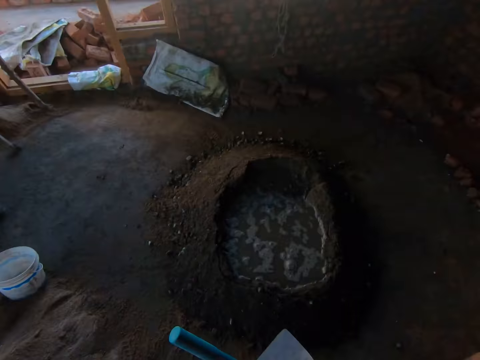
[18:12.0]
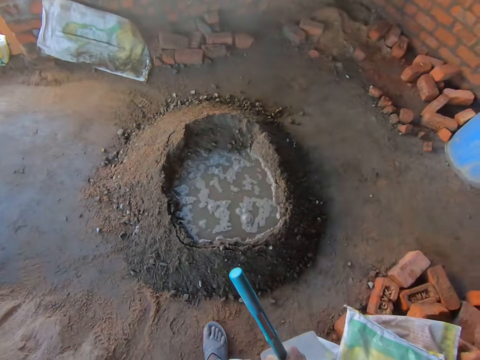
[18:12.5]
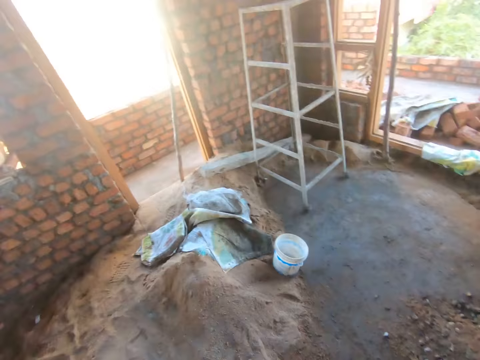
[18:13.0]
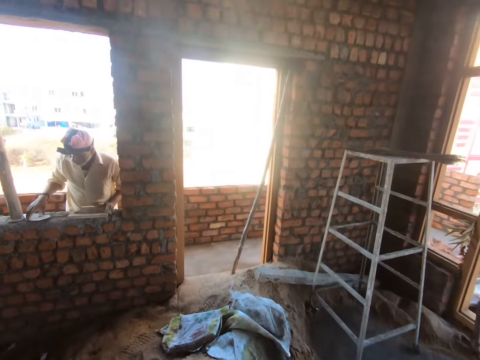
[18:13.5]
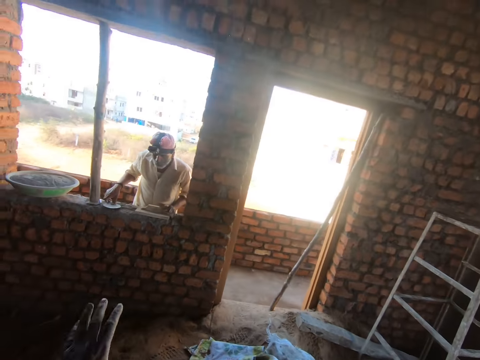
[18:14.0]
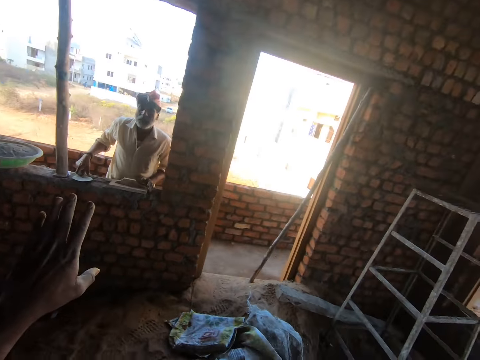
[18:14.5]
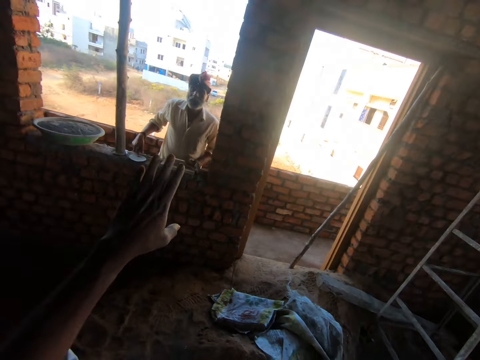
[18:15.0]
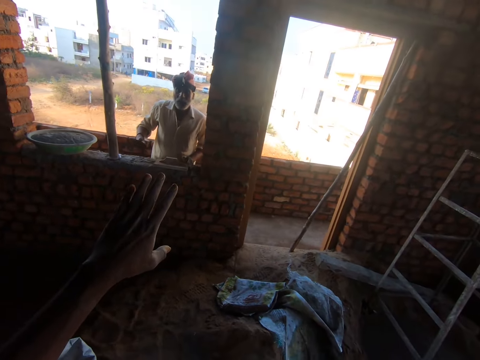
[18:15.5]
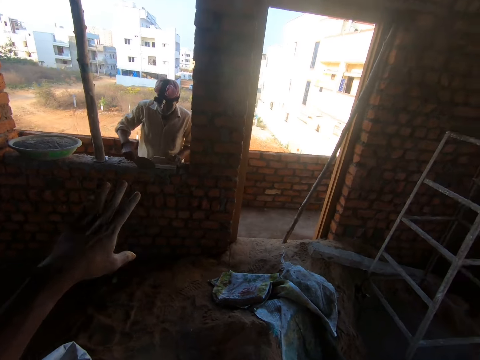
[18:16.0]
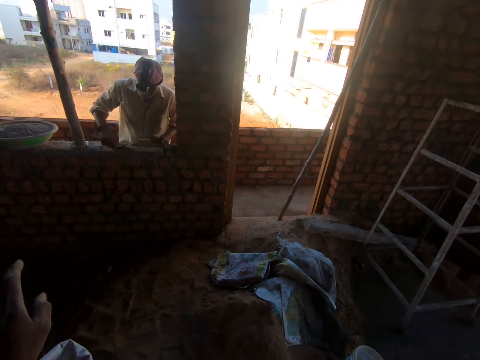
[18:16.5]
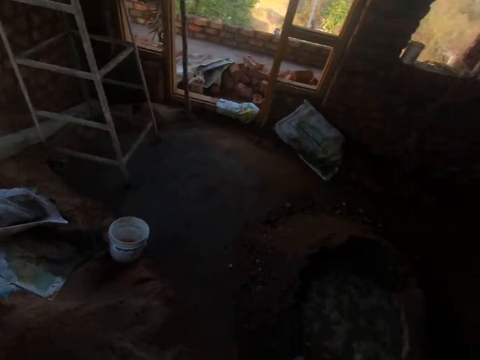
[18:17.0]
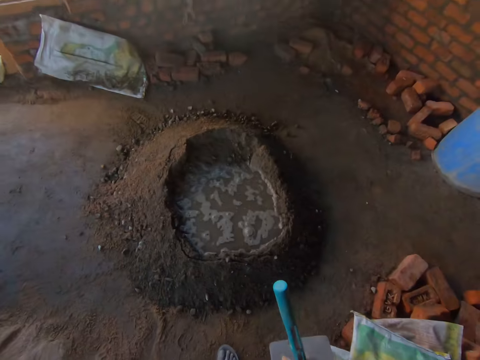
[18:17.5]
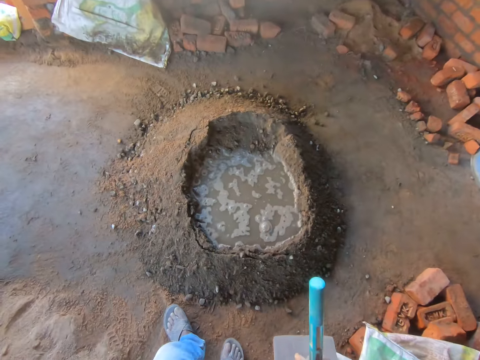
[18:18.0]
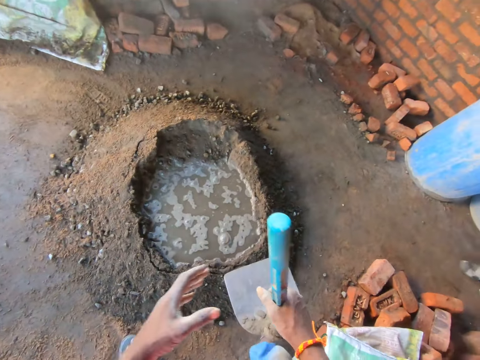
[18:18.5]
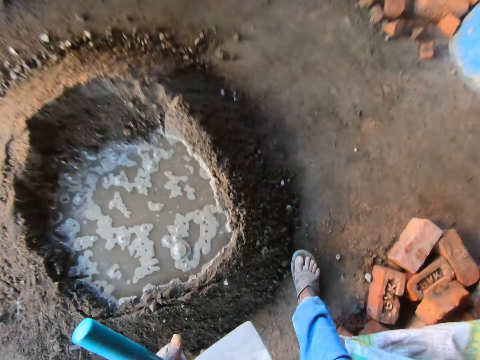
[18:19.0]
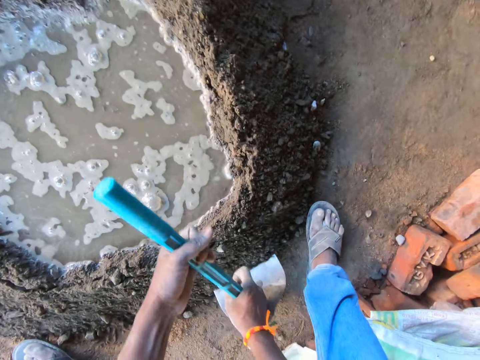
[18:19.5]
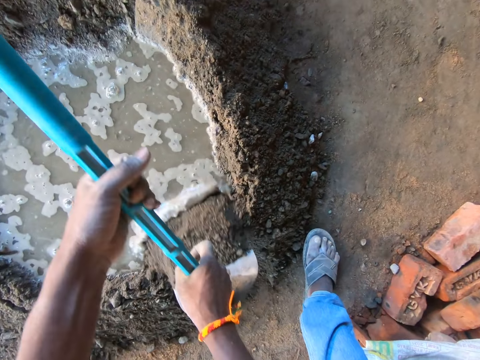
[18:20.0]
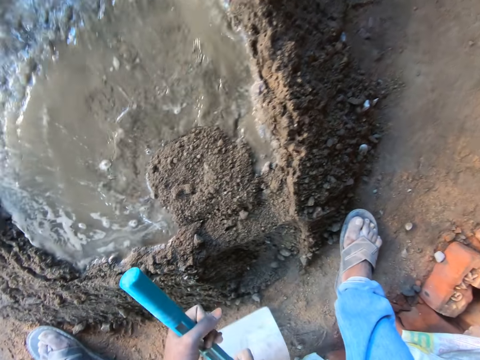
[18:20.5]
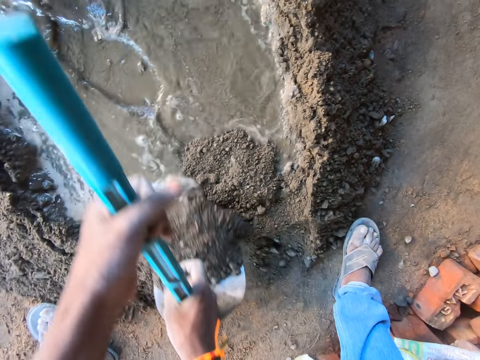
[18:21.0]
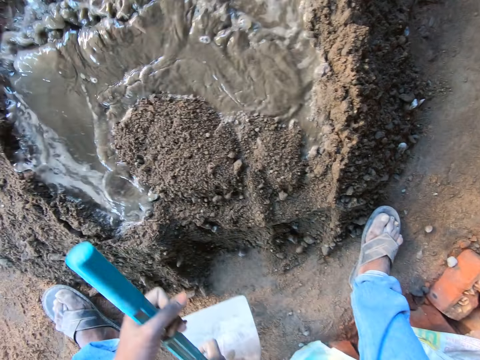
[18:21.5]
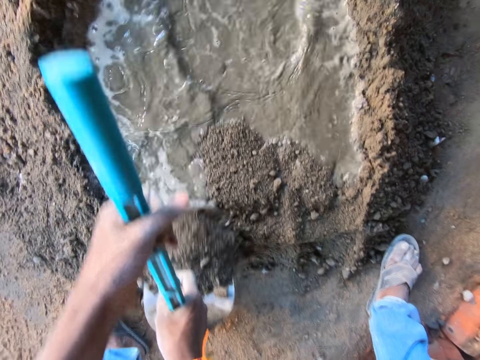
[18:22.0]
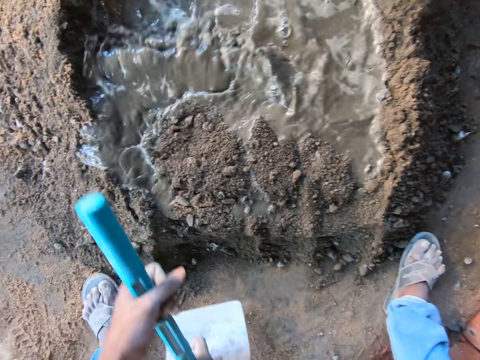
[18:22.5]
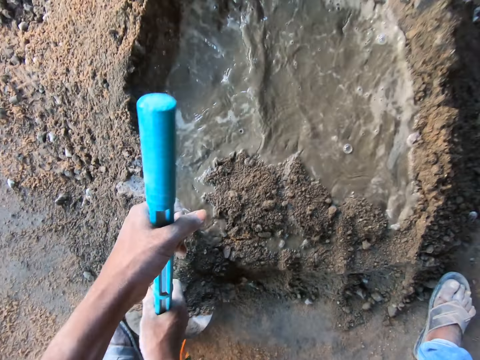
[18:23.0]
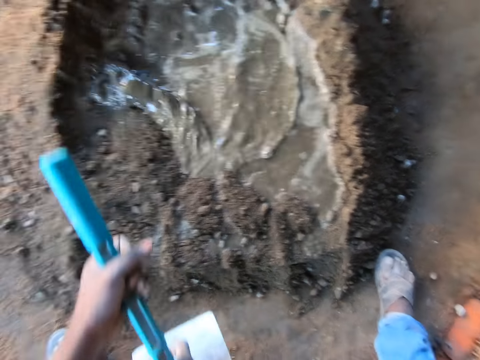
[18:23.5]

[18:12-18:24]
The camera wearer holds the hoe. They mix sand with water.

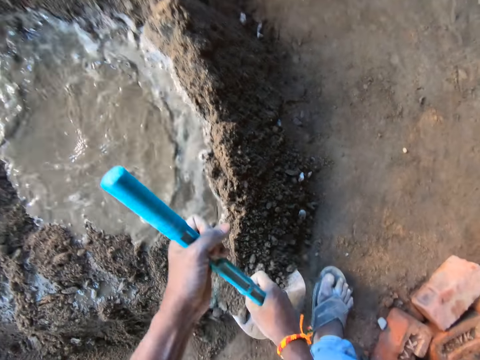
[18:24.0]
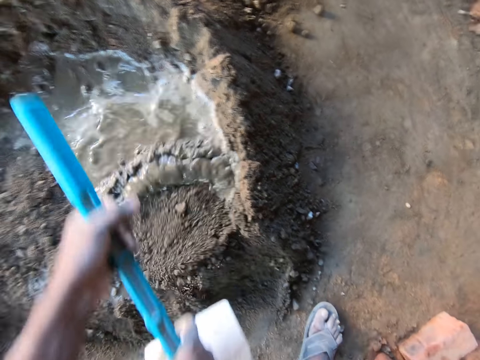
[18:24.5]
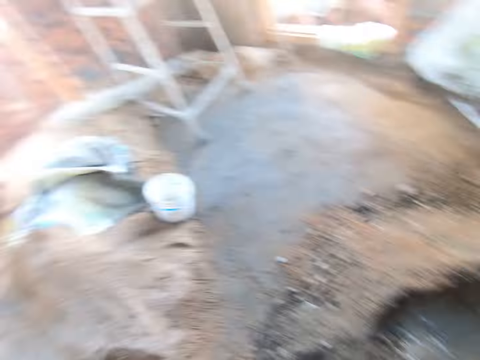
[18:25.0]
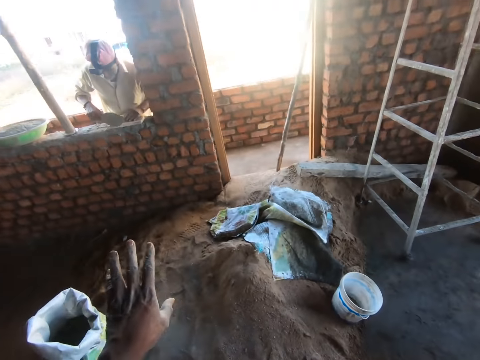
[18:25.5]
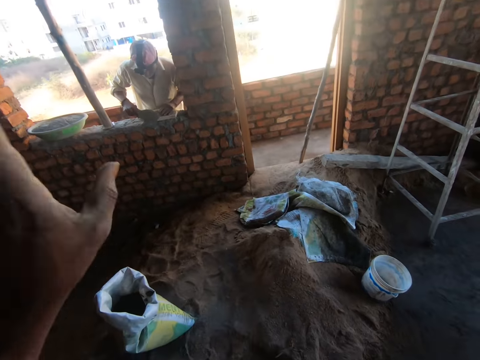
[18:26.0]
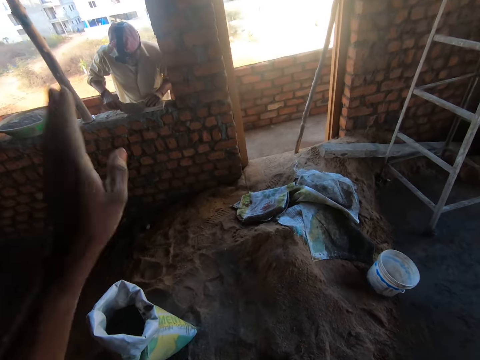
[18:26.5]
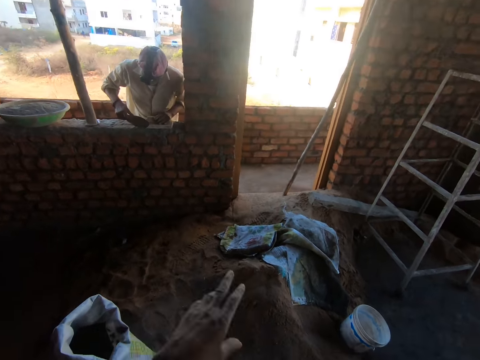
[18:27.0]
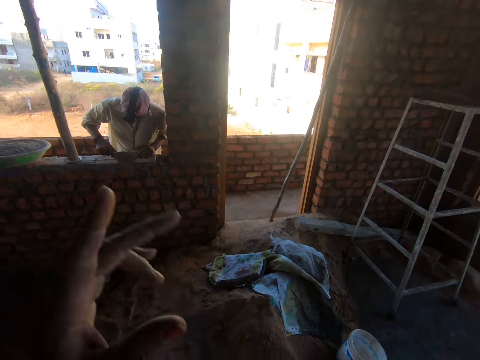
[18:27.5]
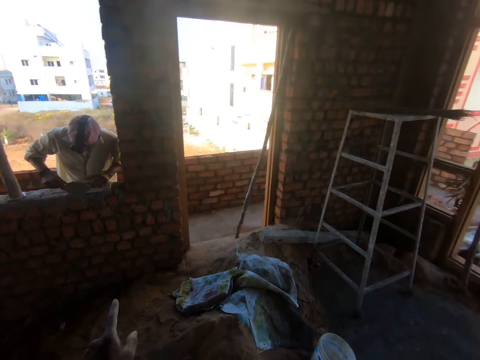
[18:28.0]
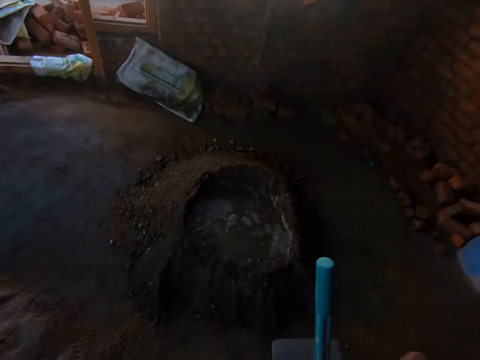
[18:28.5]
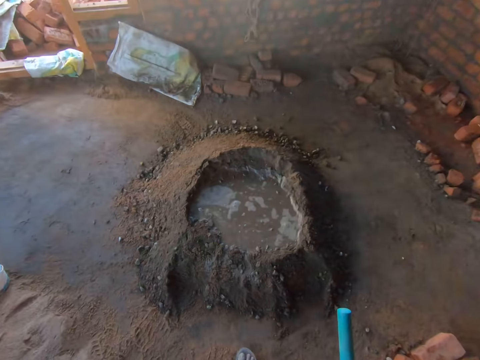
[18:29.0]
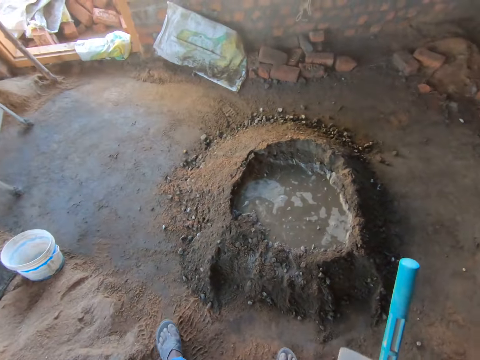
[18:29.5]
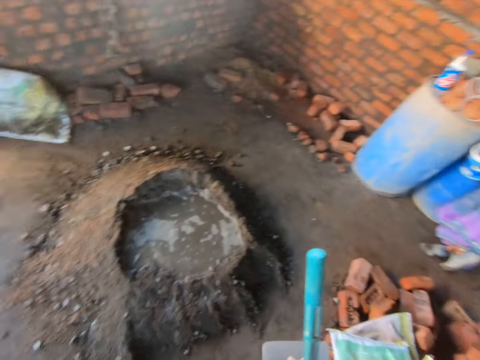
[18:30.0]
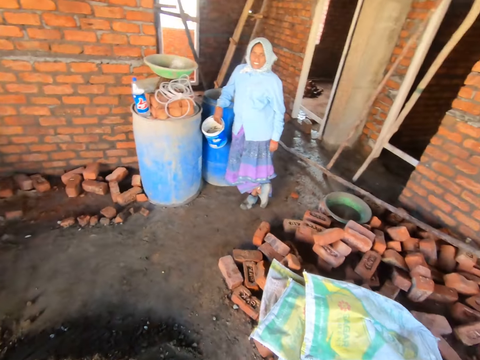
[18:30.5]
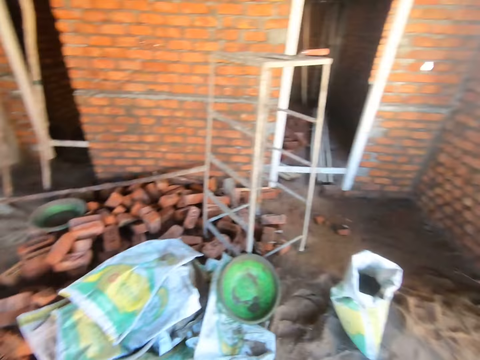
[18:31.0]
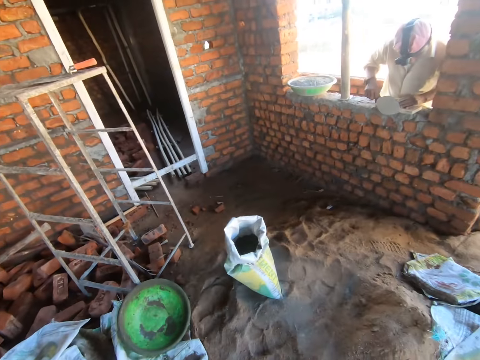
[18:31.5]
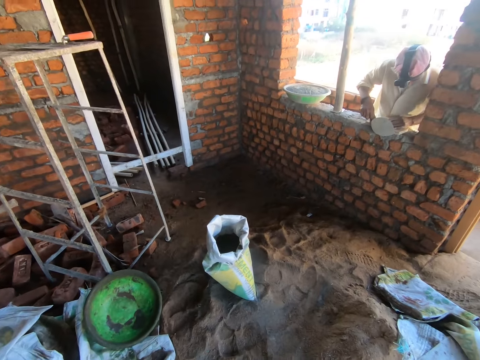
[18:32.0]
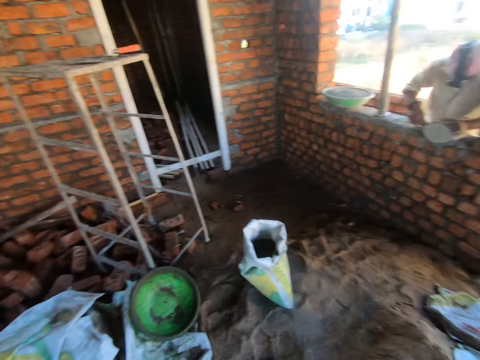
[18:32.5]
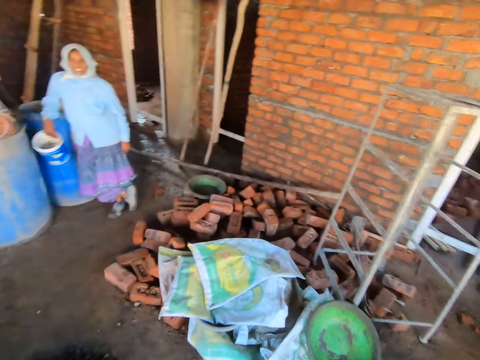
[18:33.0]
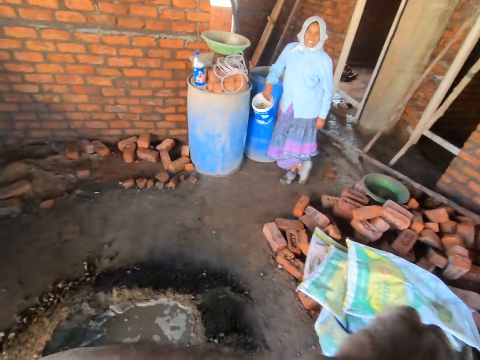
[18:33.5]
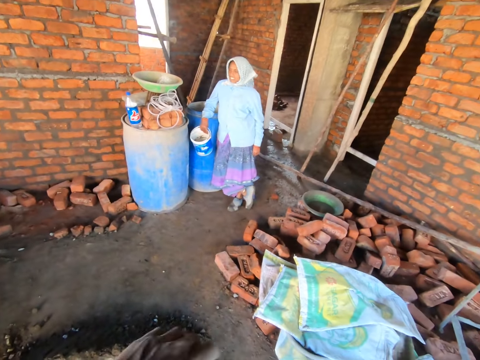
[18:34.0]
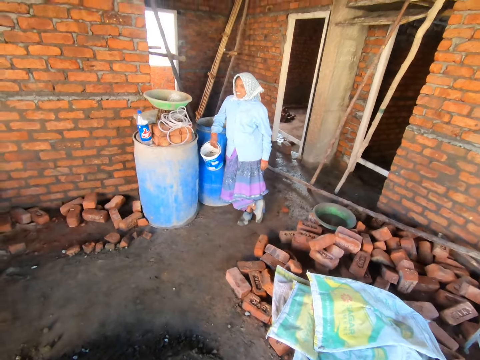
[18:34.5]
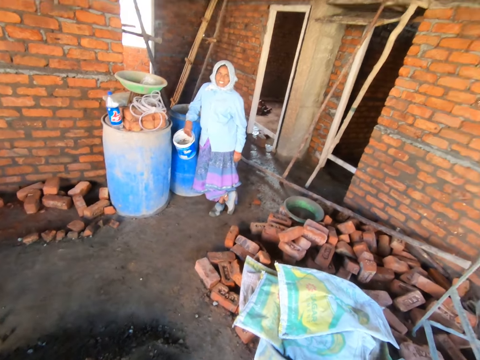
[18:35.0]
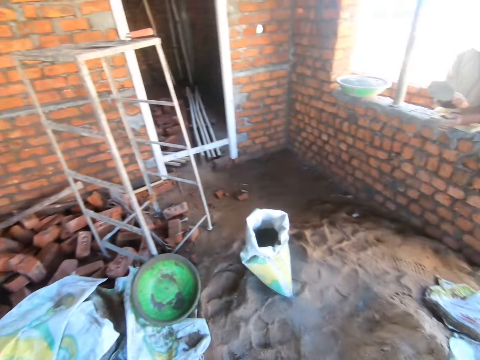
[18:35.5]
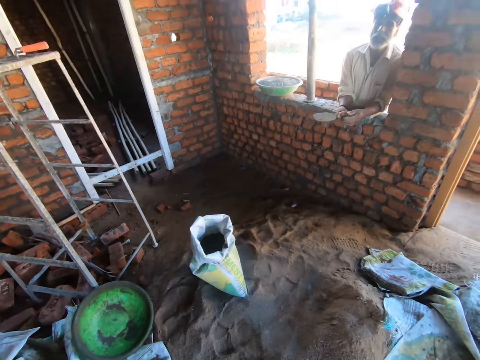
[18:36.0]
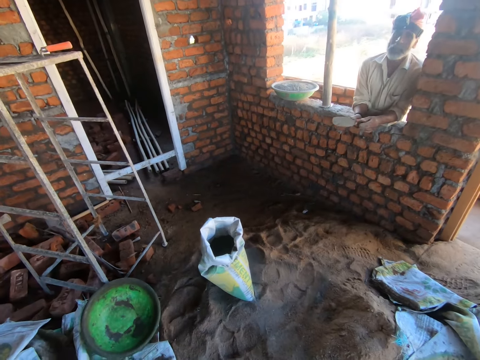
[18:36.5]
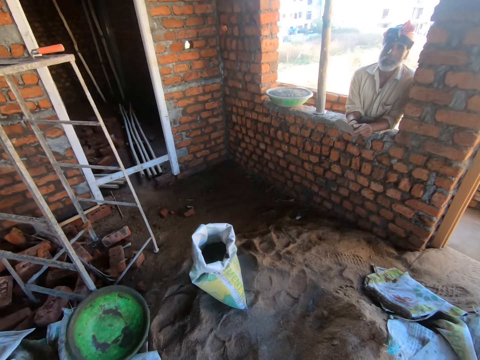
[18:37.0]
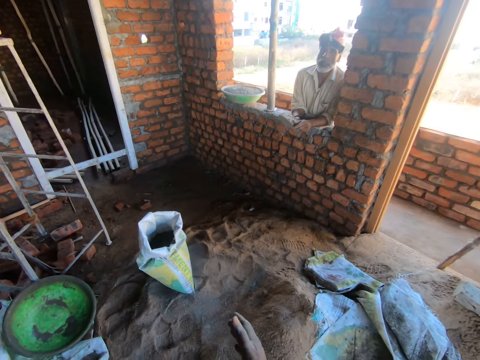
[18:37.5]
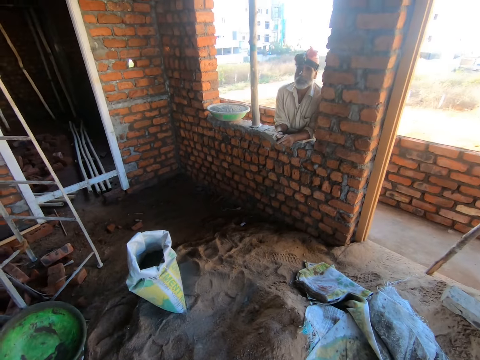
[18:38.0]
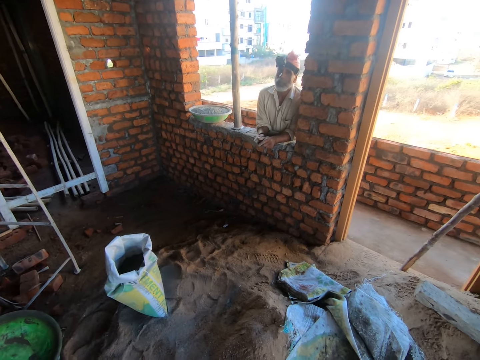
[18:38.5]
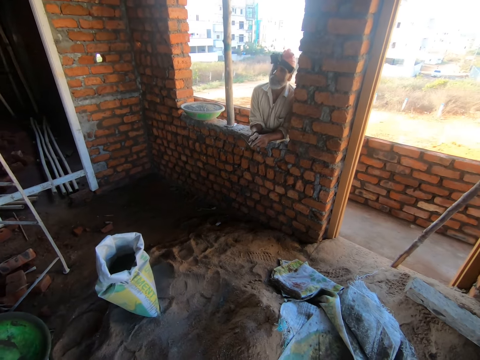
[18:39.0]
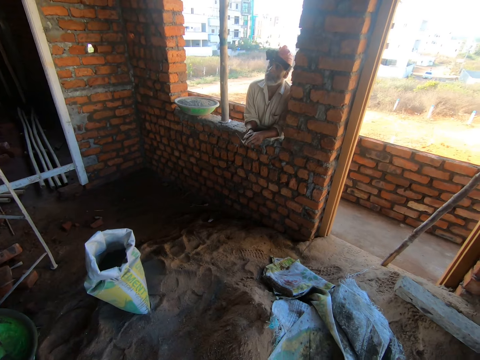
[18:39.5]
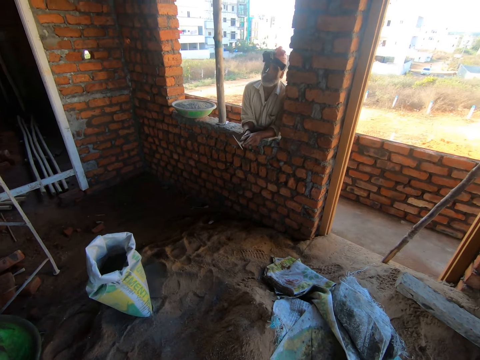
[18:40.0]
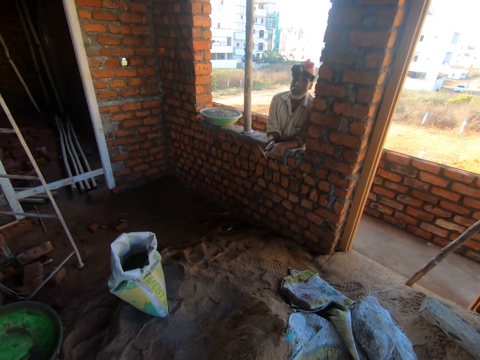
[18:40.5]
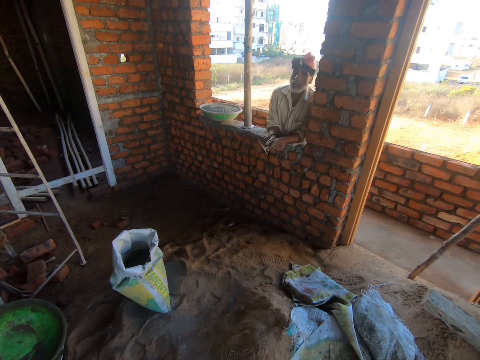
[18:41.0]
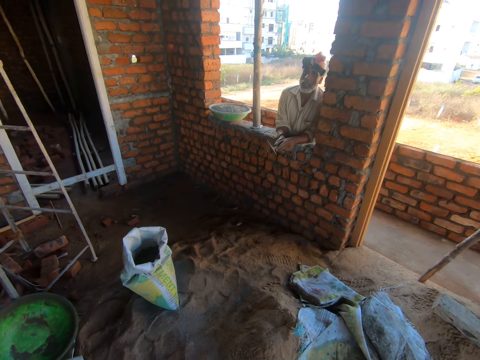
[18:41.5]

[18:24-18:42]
The camera wearer gestures out with his hand. He talks to a man. He looks around the building. The man talks to another man. The camera wearer gestures out with his hand.
